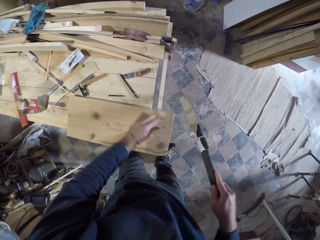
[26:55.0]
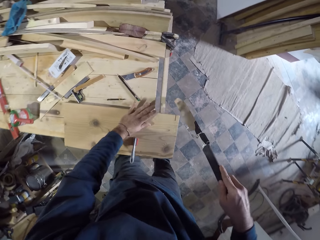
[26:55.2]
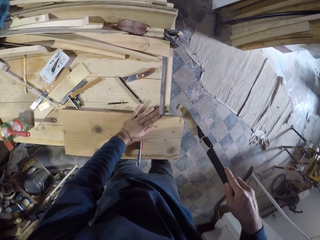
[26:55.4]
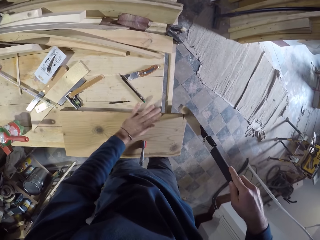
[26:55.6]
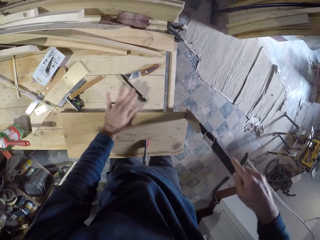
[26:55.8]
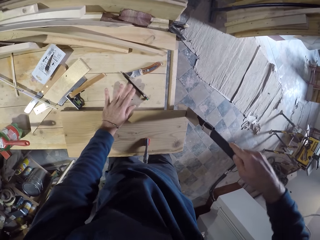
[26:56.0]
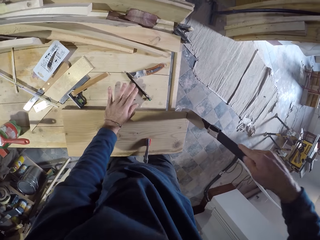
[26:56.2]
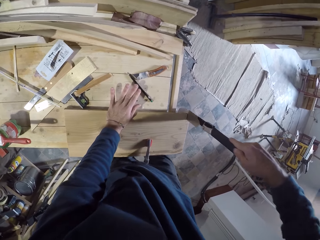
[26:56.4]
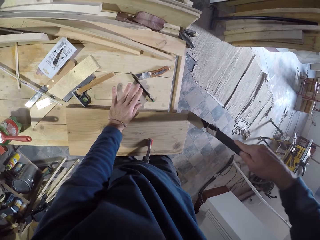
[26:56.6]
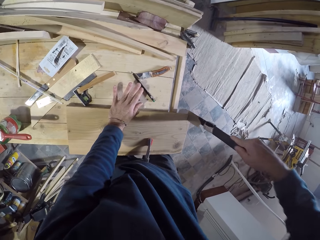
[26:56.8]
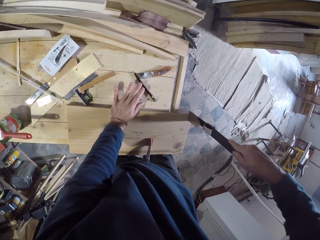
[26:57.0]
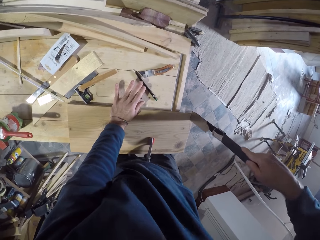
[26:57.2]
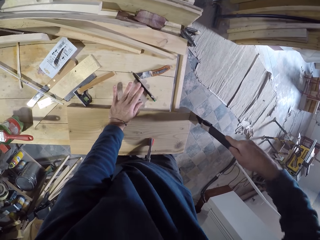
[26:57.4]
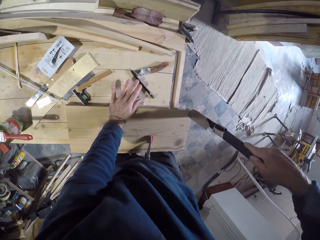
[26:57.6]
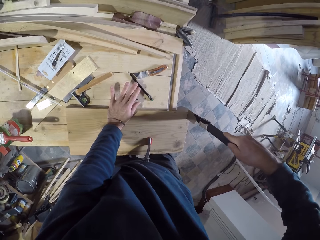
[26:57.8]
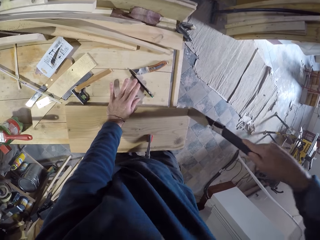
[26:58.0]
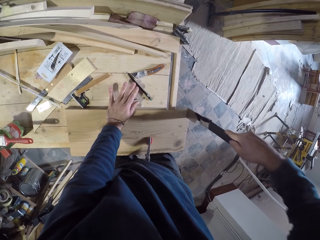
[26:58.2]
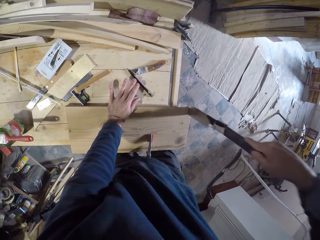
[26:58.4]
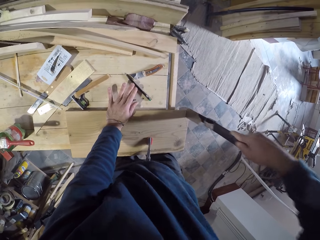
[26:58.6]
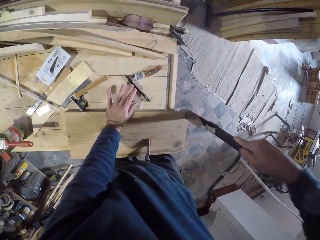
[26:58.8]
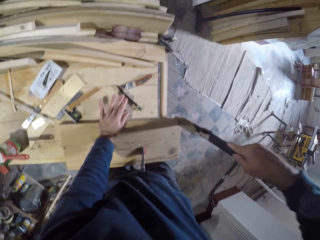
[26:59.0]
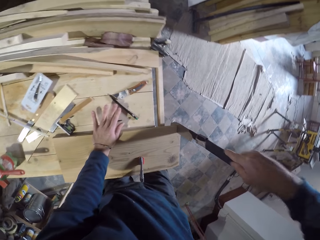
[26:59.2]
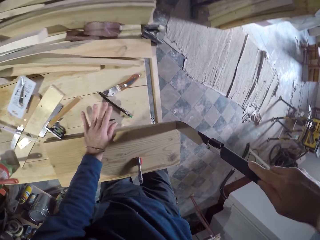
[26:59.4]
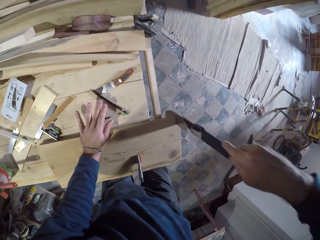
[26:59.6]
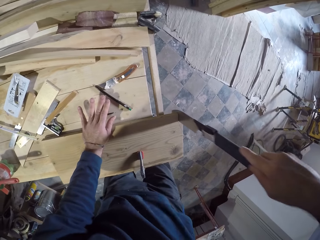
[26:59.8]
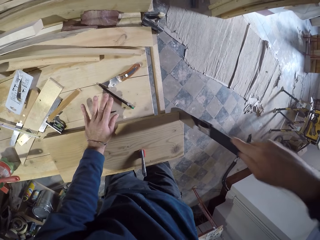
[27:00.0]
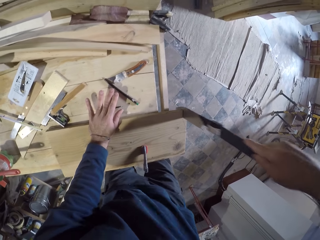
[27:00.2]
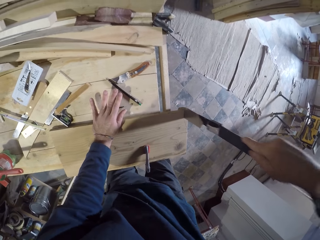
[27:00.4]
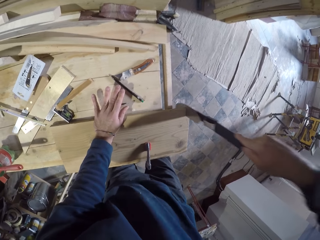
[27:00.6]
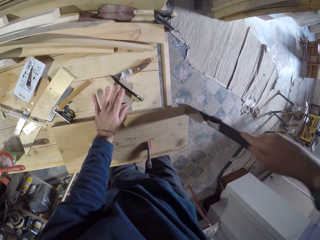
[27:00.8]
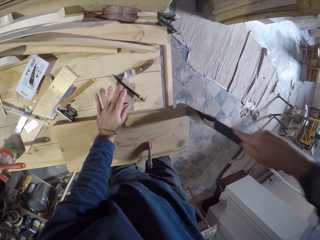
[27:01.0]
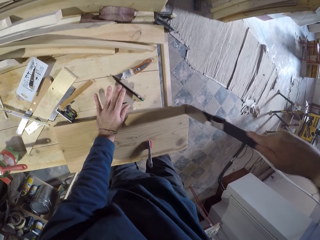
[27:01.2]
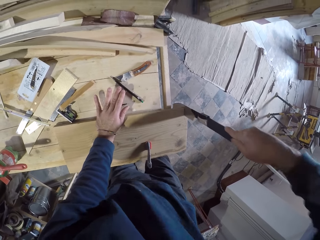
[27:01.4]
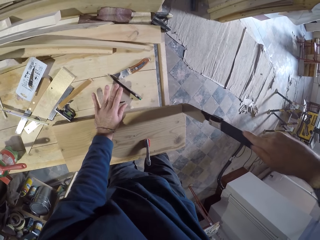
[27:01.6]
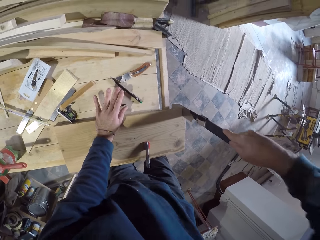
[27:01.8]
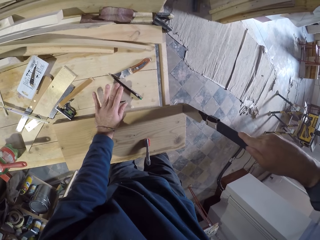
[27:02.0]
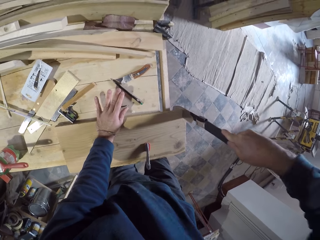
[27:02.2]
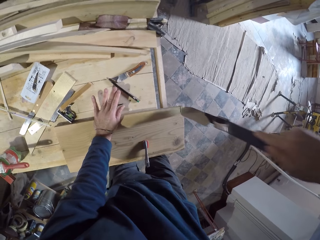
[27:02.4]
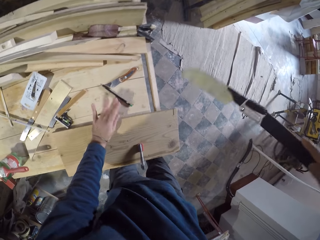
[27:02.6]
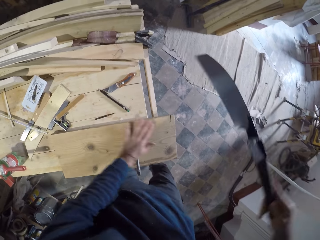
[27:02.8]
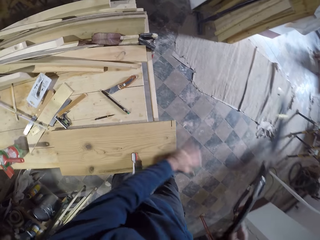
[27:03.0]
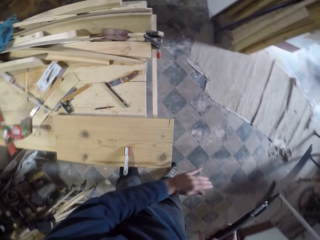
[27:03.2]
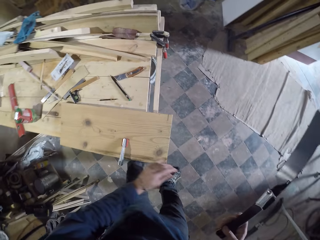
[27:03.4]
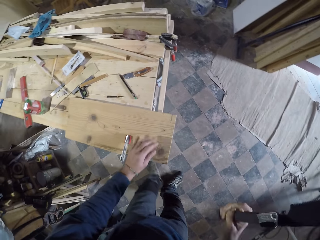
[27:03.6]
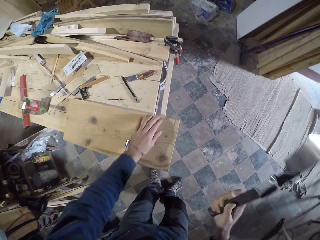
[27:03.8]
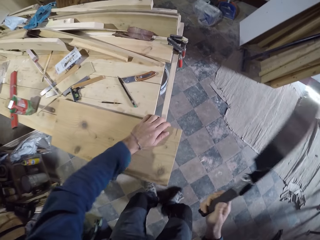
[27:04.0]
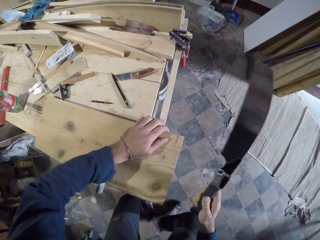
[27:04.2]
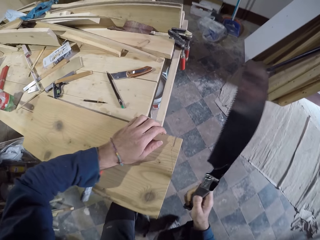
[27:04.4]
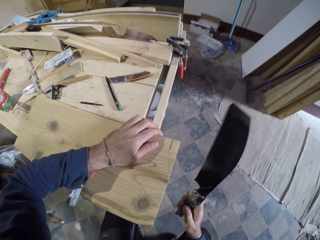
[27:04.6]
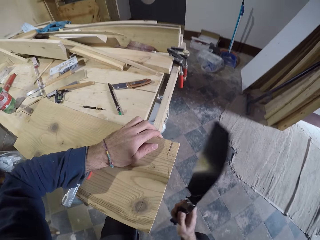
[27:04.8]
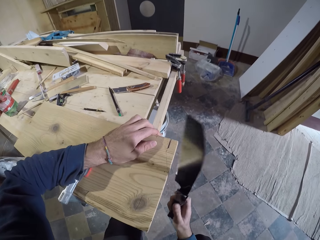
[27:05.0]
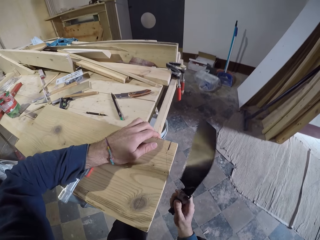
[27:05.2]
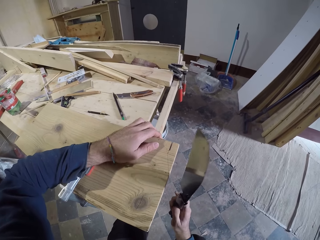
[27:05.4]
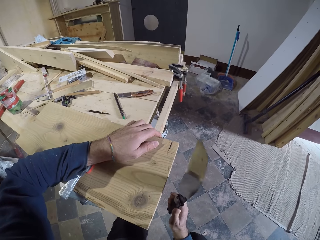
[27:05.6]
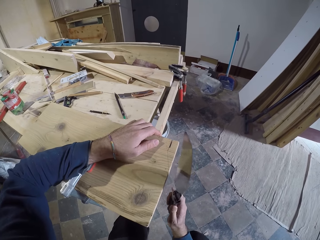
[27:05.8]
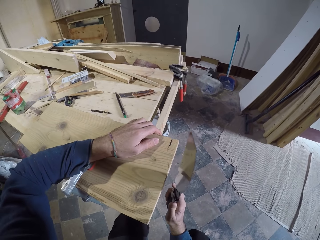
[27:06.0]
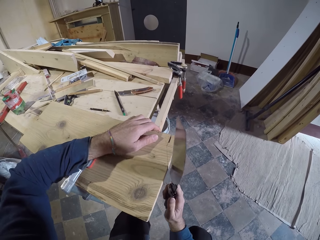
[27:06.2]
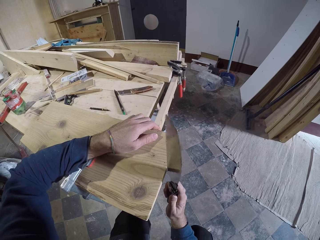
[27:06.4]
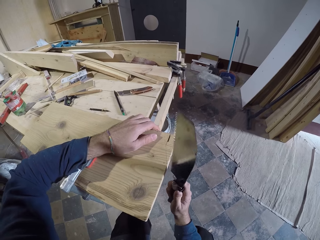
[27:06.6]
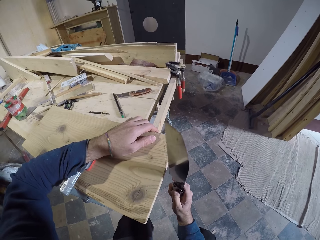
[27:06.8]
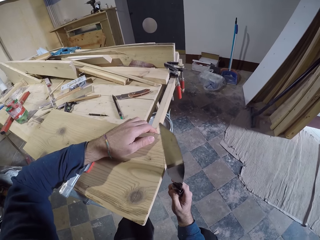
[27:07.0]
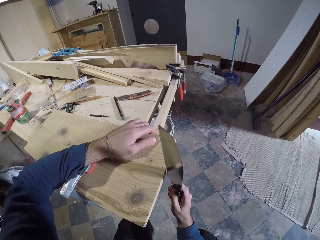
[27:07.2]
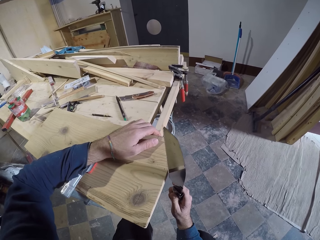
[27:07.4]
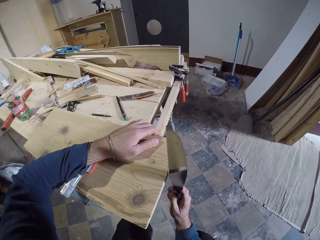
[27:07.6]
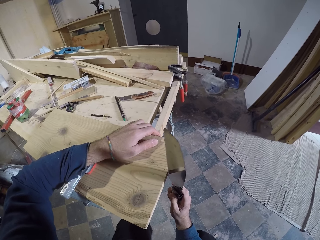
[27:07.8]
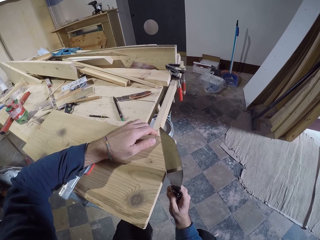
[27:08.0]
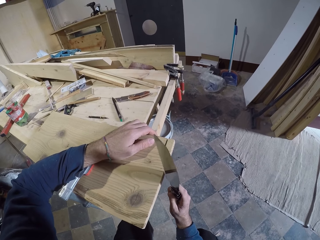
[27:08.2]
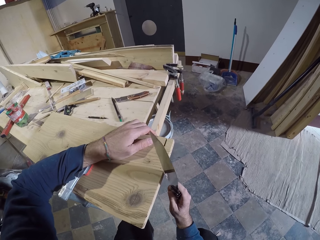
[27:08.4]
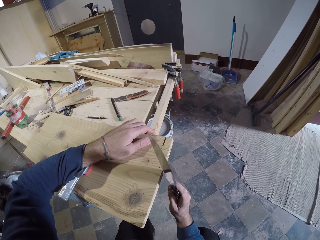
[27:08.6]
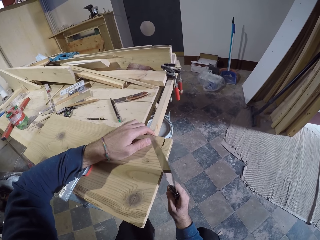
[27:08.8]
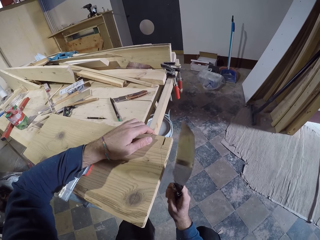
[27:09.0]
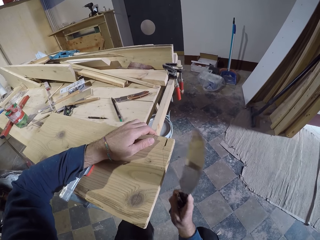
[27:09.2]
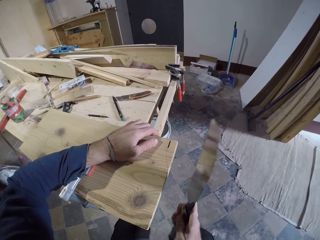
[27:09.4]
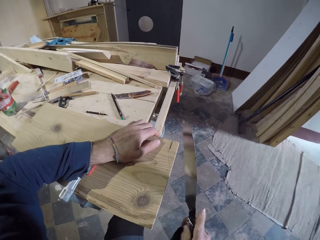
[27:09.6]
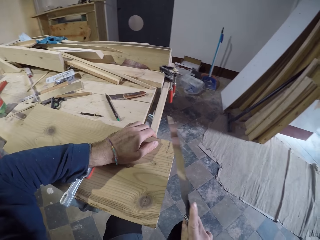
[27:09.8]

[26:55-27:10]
The camera wearer passes the pruning saw or cutter from his left hand to his right hand. He puts his left hand on the piece of wood on the table. He saws the piece of wood on the table with the pruning saw in his right hand. He takes the pruning saw in his right hand off the piece of wood on the table. He dusts the piece of wood on the table with his left hand. He stares at the wood. He touches the piece of wood on the table with the pruning saw in his right hand. He cuts the wood with the cutter.

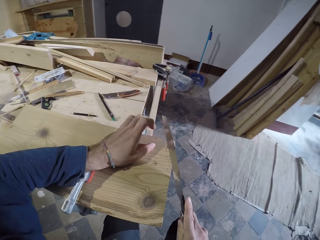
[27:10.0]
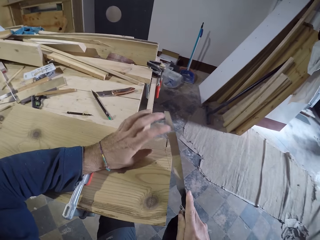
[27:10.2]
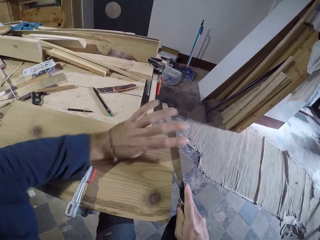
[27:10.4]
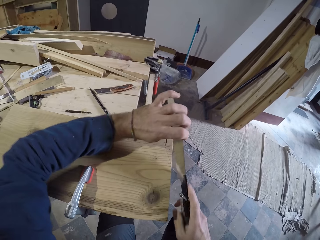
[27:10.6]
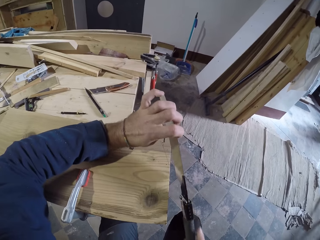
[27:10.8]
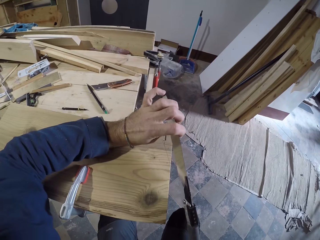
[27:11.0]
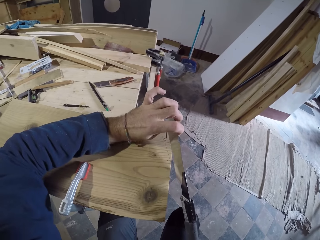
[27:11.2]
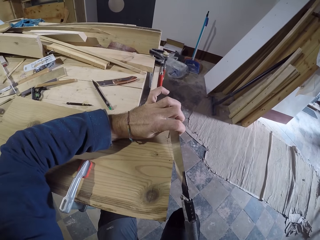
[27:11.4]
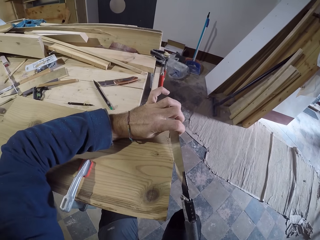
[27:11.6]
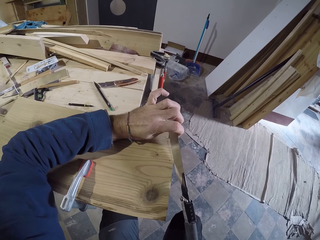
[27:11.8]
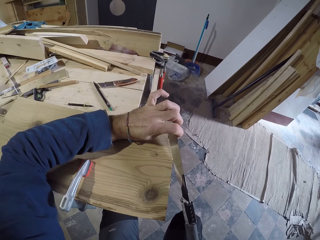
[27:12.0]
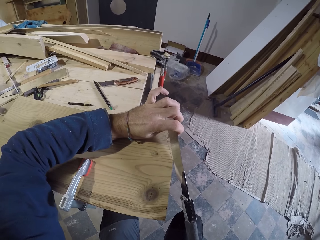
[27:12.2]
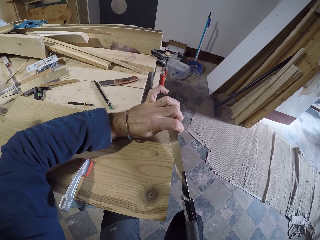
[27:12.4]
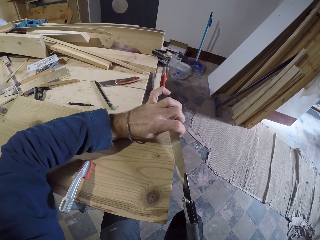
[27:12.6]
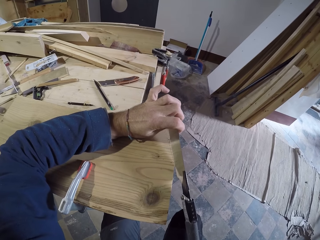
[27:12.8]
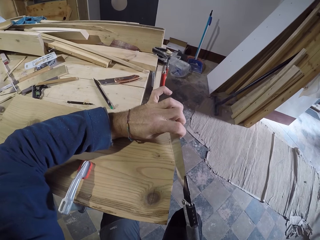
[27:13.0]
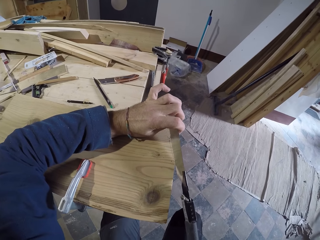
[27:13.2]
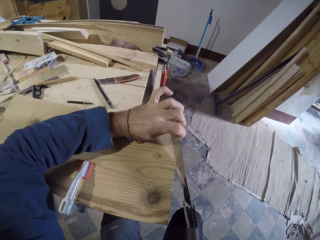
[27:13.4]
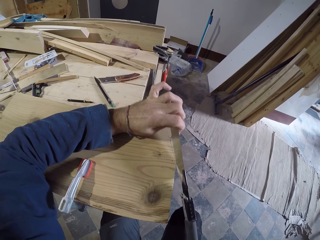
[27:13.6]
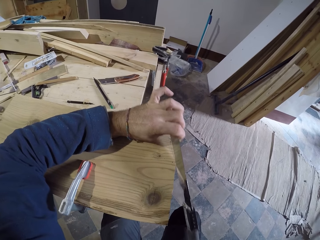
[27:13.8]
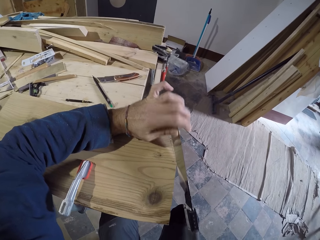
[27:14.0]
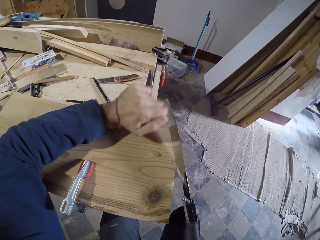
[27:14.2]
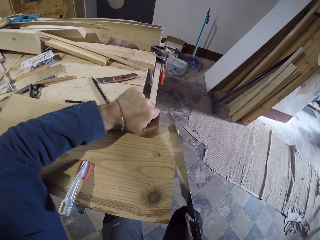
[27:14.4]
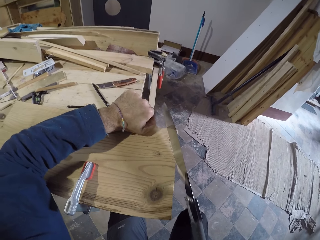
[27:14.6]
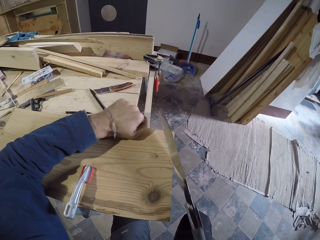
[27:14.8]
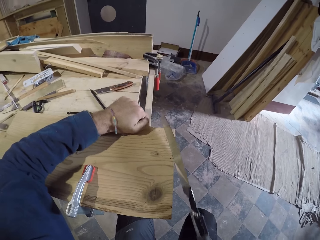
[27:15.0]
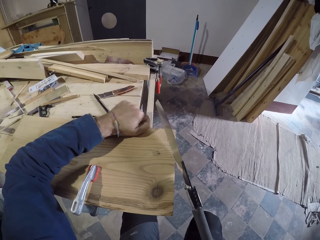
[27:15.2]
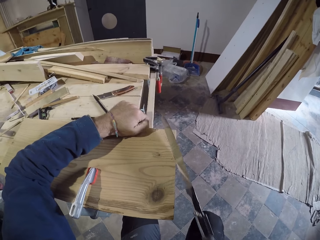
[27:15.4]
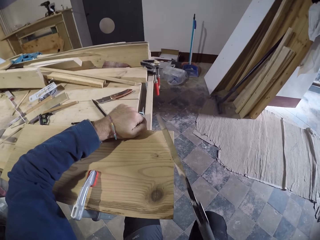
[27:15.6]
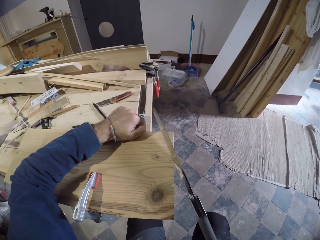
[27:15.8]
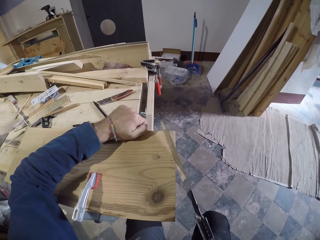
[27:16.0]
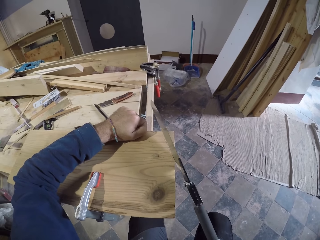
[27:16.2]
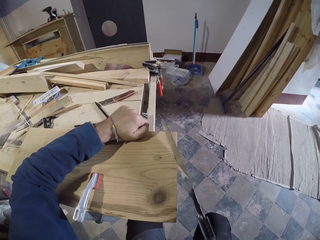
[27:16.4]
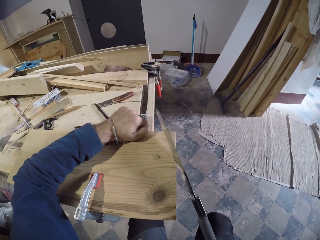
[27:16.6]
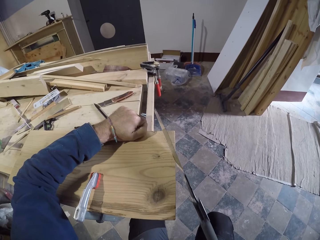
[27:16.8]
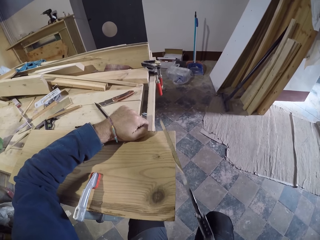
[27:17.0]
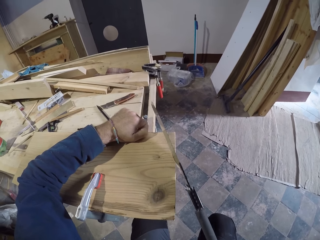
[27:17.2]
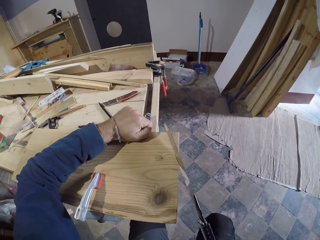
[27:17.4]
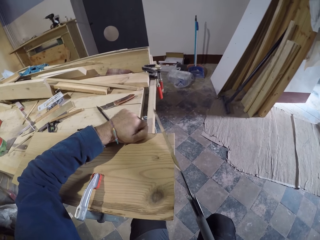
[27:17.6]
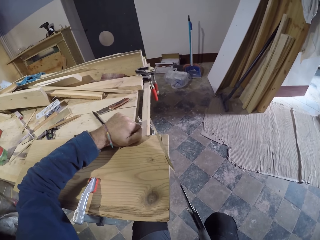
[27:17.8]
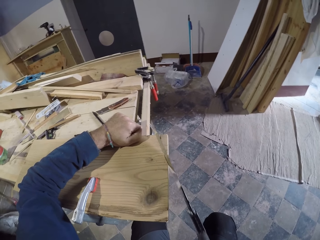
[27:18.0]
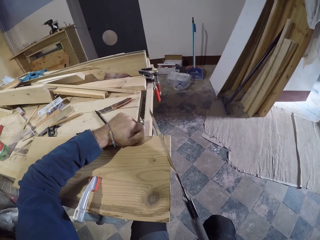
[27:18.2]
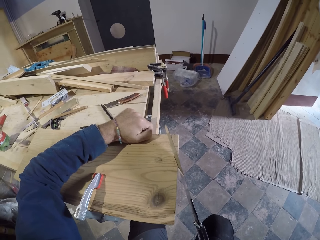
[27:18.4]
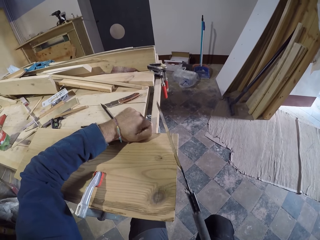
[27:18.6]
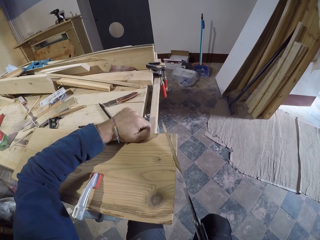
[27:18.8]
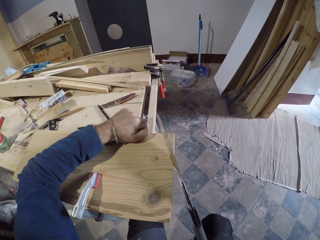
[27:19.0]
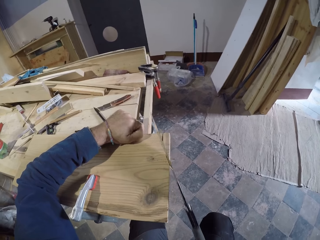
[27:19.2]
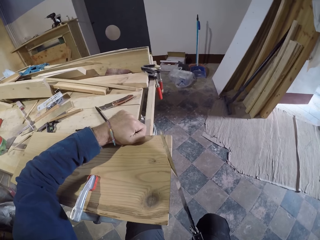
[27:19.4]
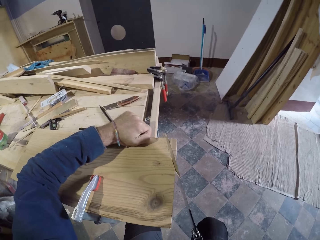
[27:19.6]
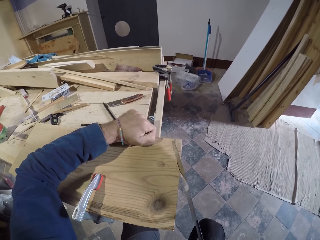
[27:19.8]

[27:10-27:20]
The camera wearer holds the pruning saw with both hands. He saws the piece of wood with the pruning saw in both hands. He takes his left hand off the pruning saw. He saws the piece of wood with the pruning saw in his right hand. He puts his left hand on the piece of wood on the table.
